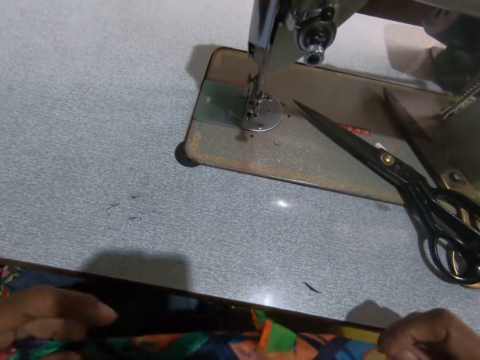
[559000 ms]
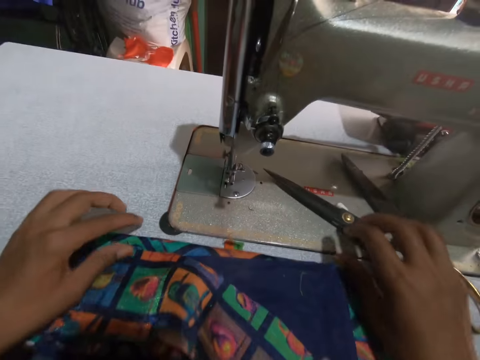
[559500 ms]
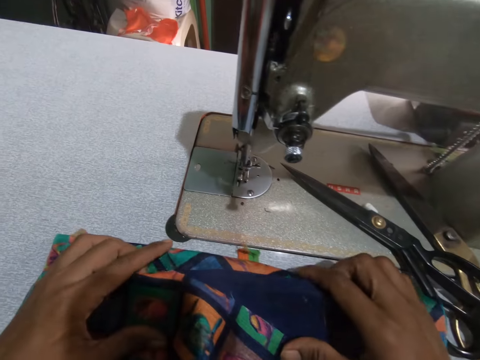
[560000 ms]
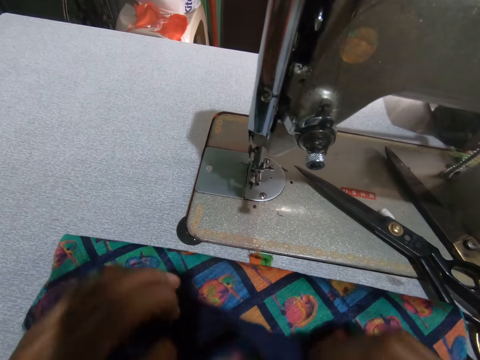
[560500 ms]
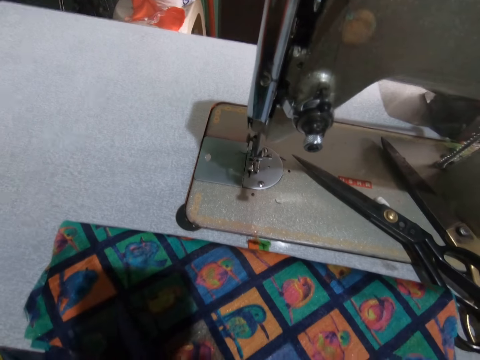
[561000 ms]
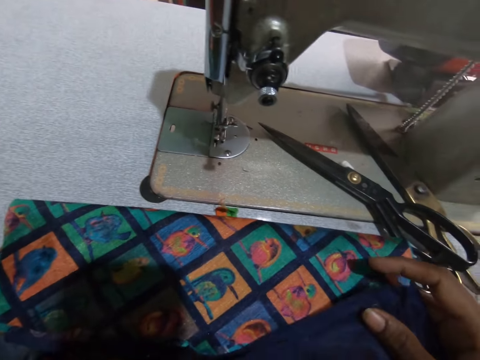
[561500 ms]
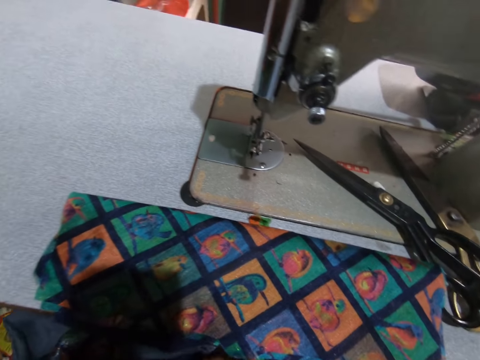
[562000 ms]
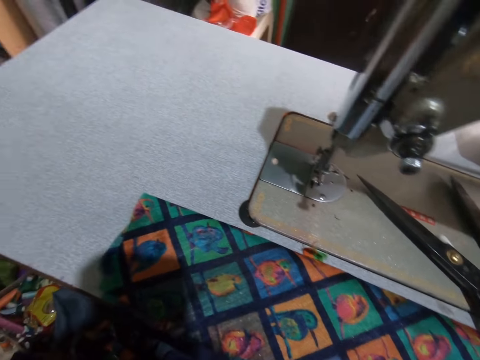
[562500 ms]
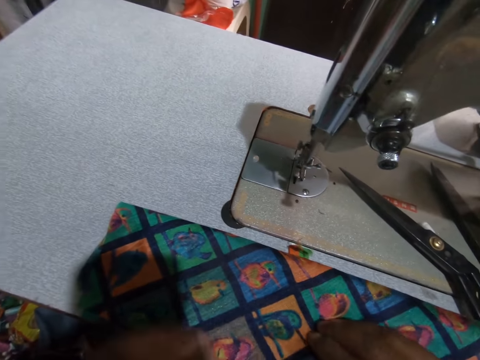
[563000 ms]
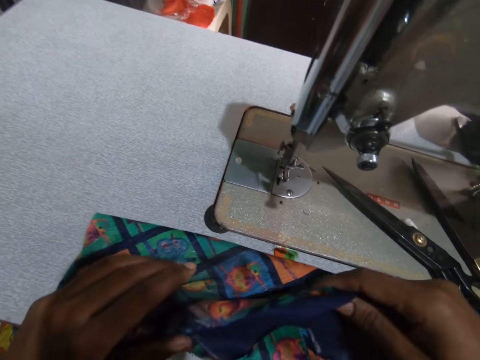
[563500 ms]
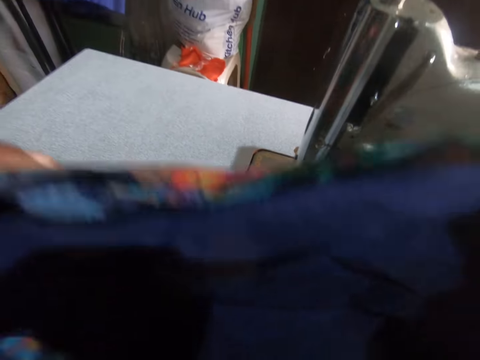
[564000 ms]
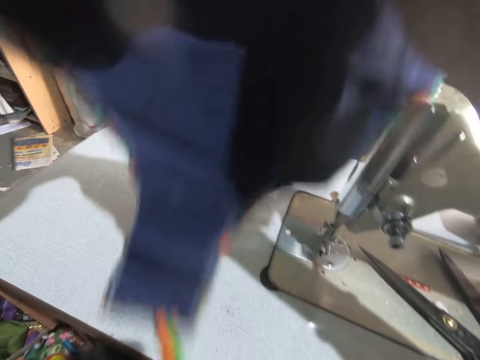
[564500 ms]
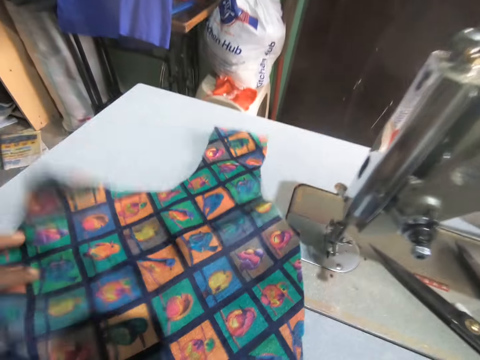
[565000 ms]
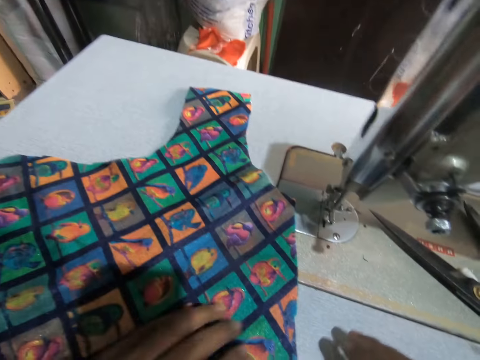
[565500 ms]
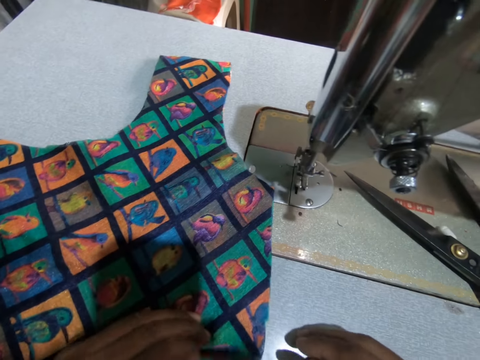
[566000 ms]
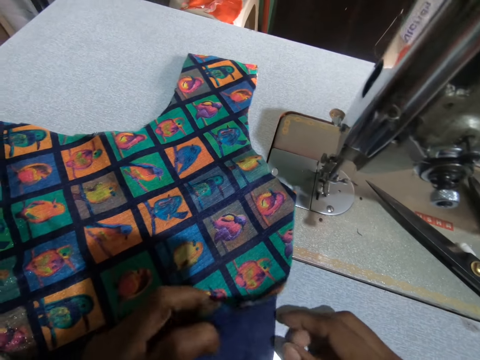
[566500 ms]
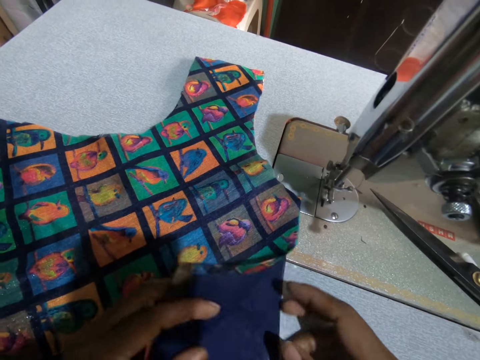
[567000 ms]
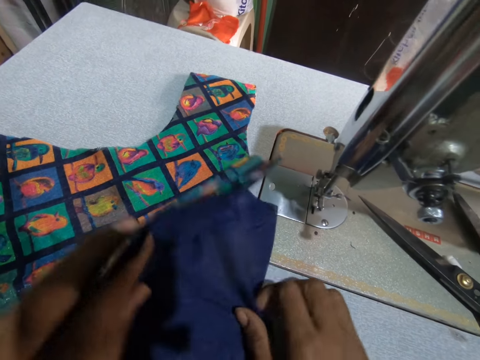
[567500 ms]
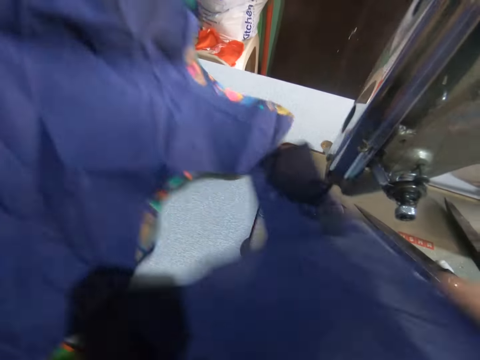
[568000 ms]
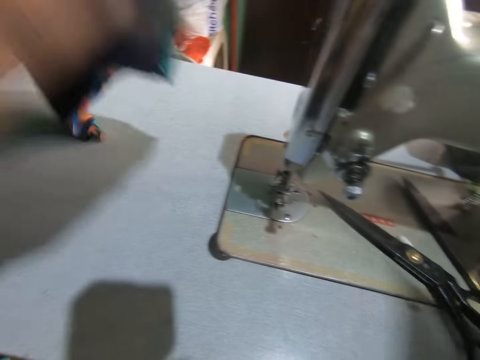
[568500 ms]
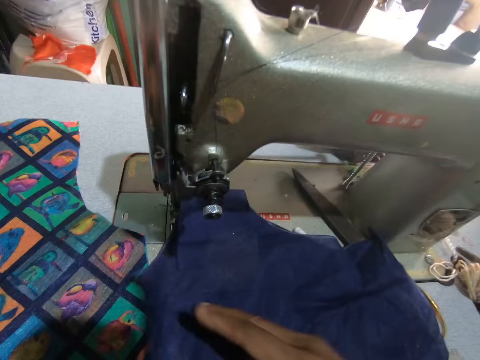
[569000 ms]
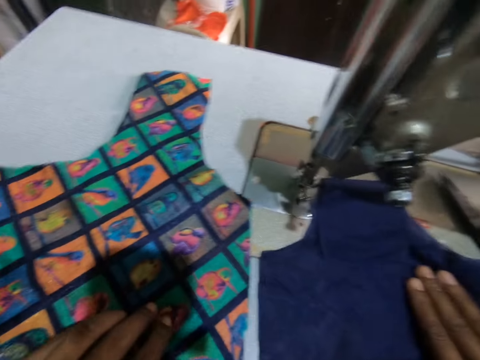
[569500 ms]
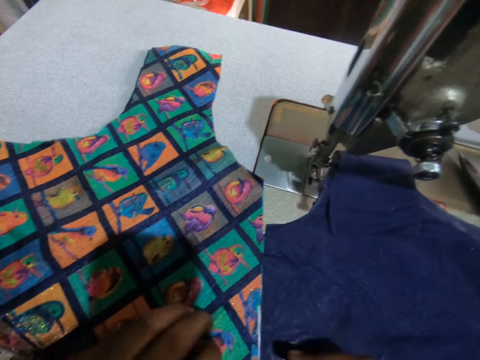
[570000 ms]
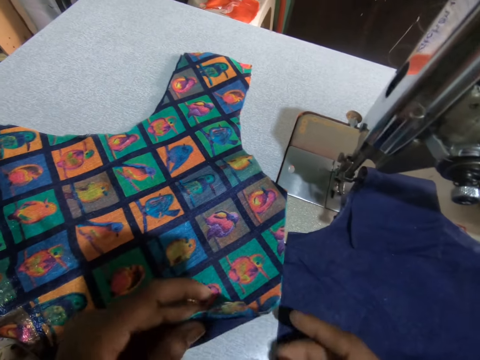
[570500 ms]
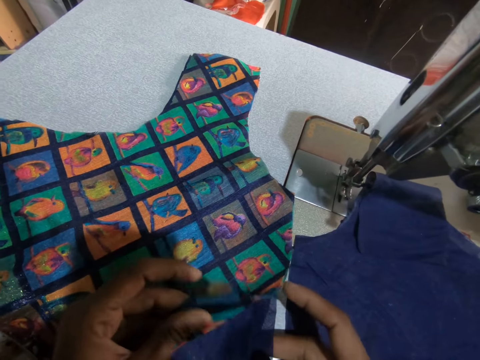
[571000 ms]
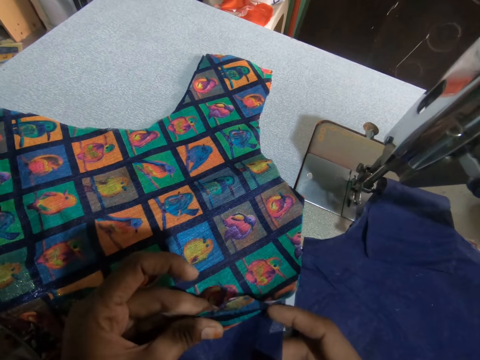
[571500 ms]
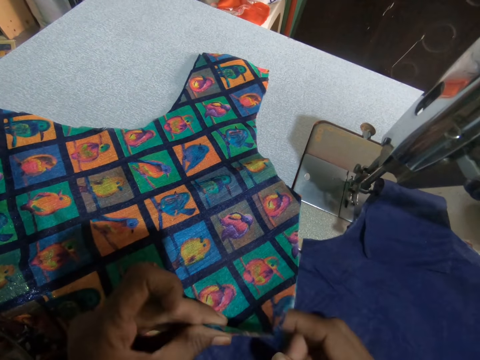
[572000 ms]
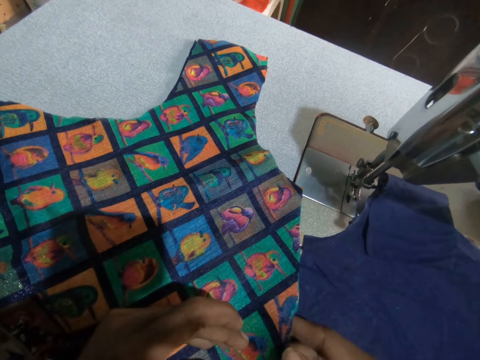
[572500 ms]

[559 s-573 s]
The camera wearer shakes fabrics. They put the fabric on the table and fold the fabric. They put the material on the table. They move the fabric on the table. They divide the pieces of fabric. They turn the material. They put the fabric on the table.

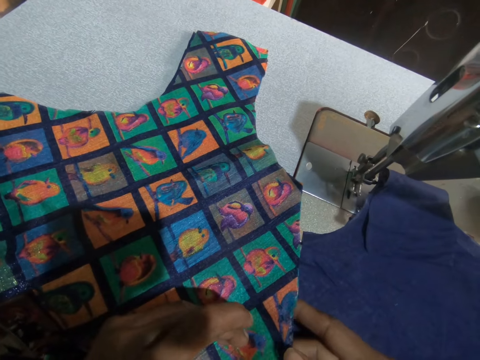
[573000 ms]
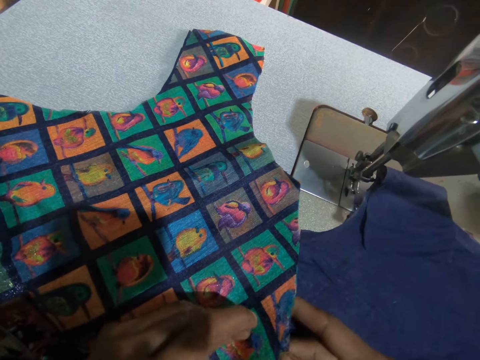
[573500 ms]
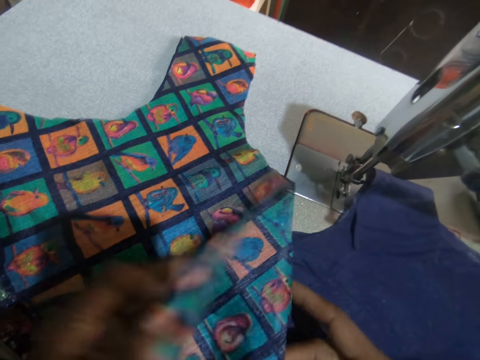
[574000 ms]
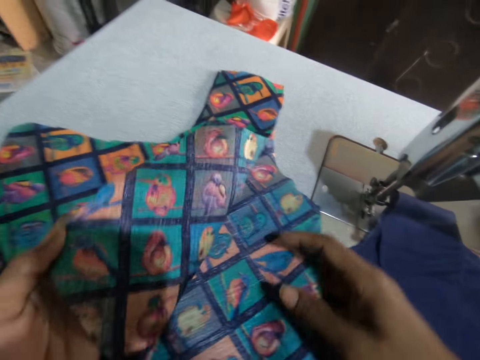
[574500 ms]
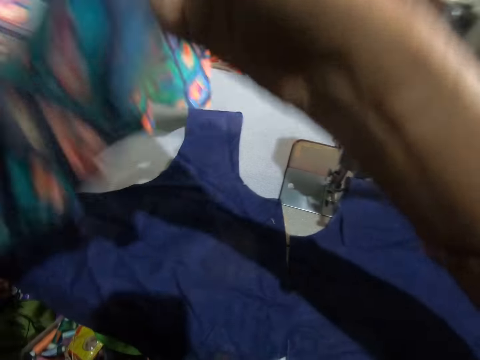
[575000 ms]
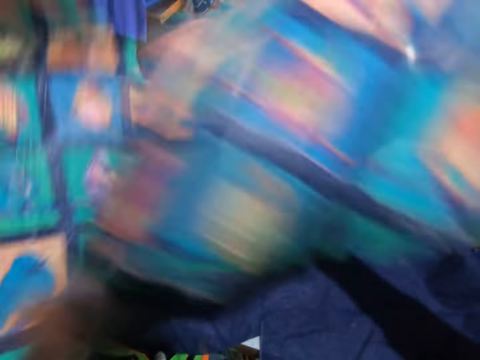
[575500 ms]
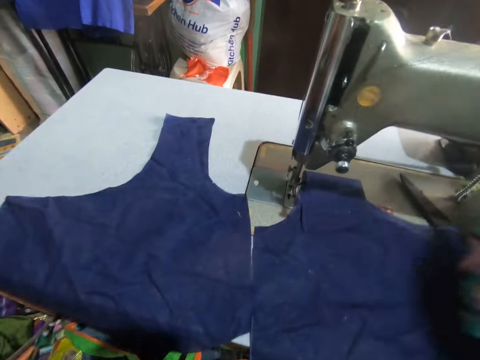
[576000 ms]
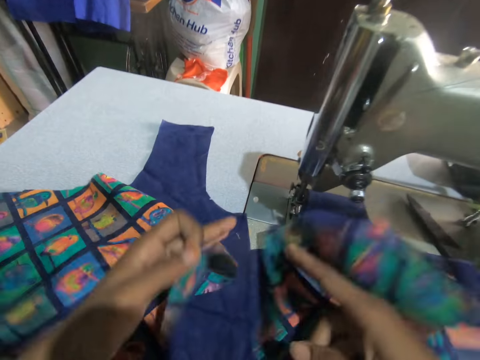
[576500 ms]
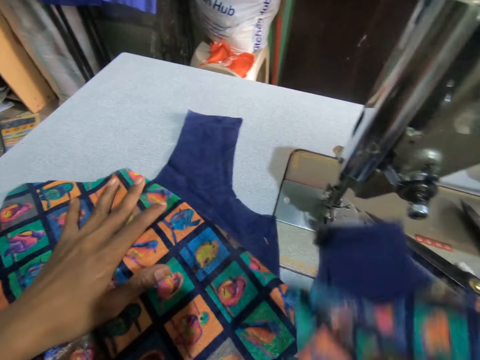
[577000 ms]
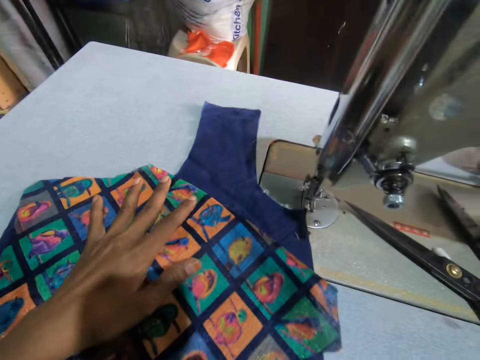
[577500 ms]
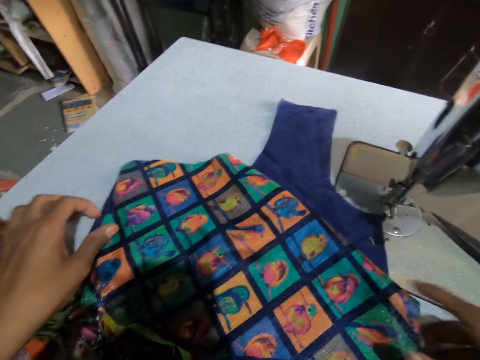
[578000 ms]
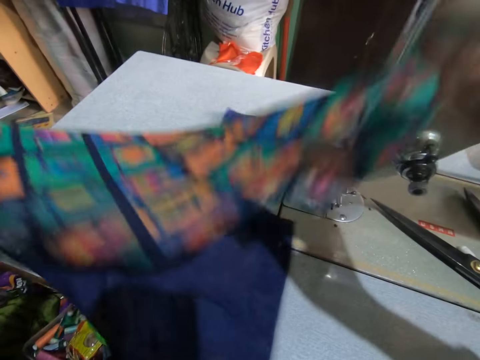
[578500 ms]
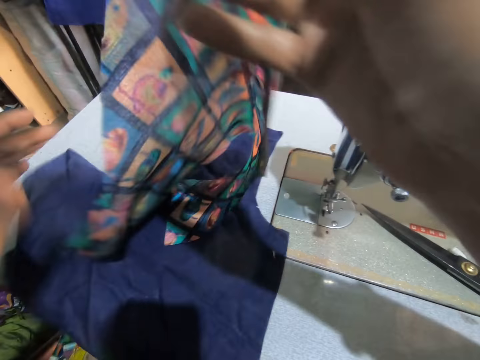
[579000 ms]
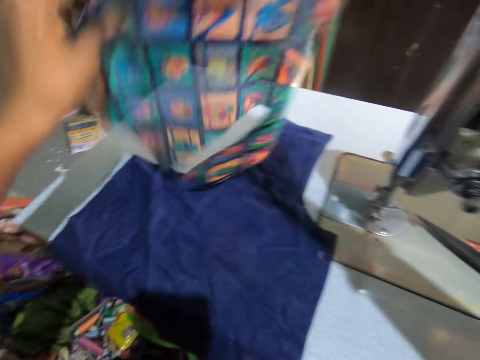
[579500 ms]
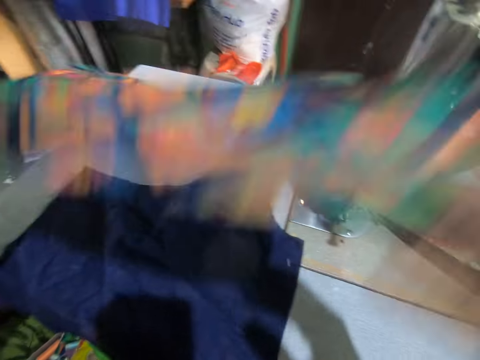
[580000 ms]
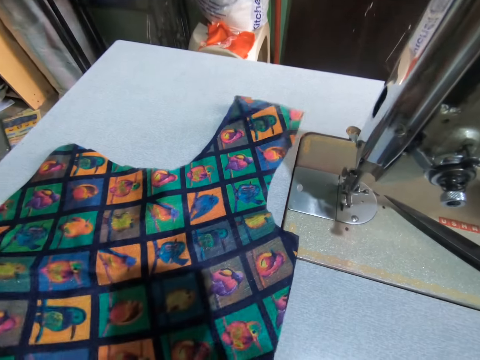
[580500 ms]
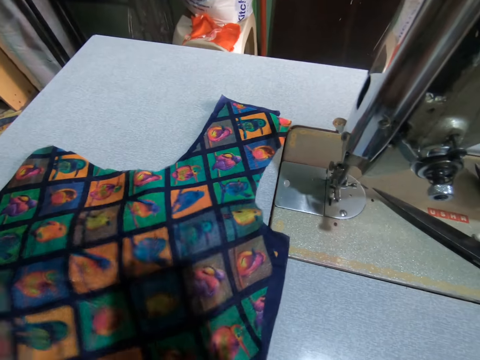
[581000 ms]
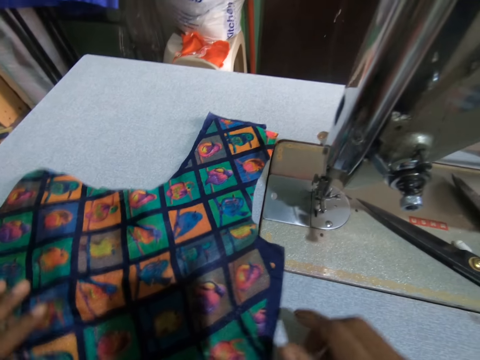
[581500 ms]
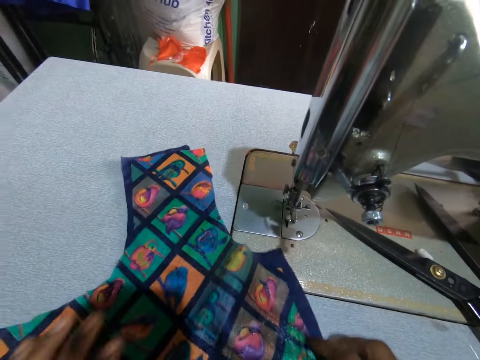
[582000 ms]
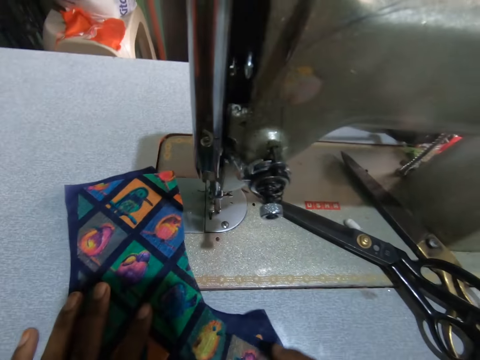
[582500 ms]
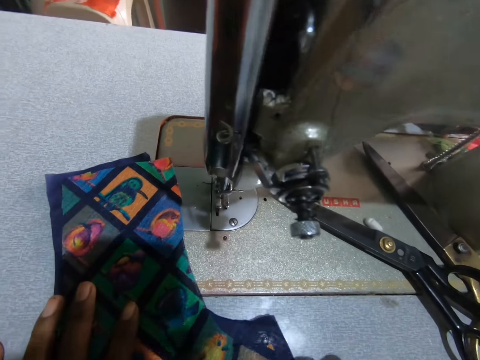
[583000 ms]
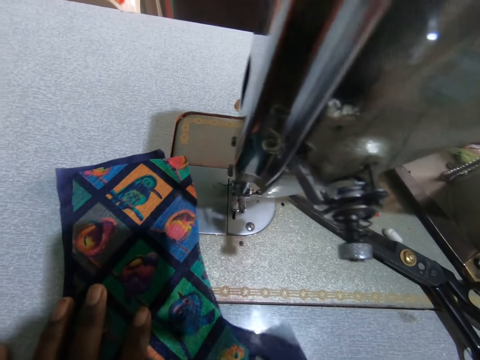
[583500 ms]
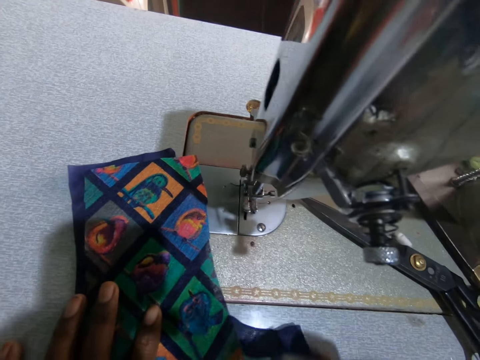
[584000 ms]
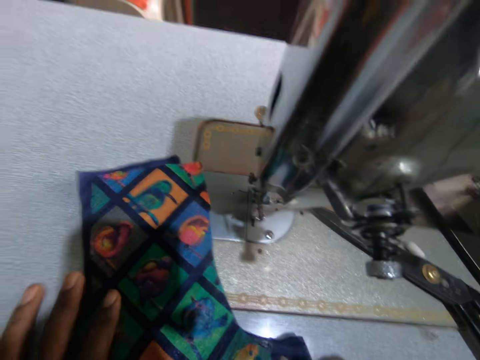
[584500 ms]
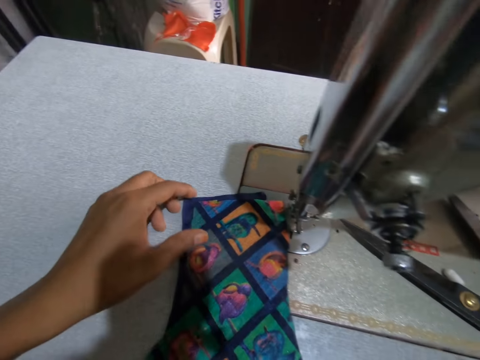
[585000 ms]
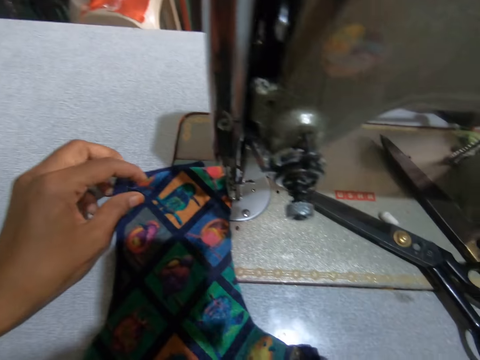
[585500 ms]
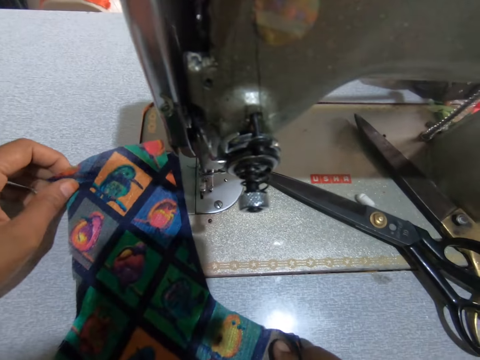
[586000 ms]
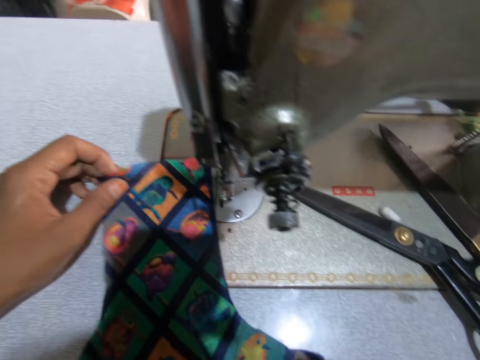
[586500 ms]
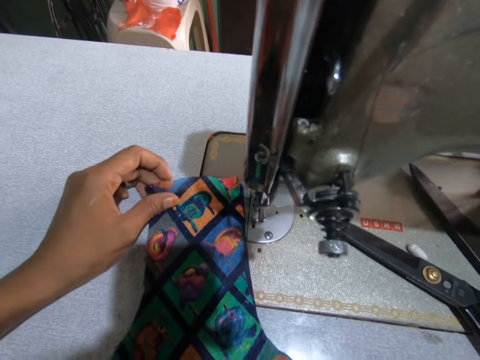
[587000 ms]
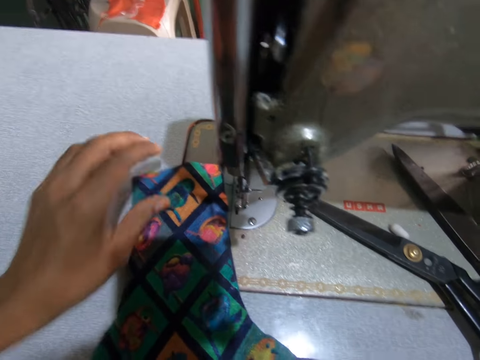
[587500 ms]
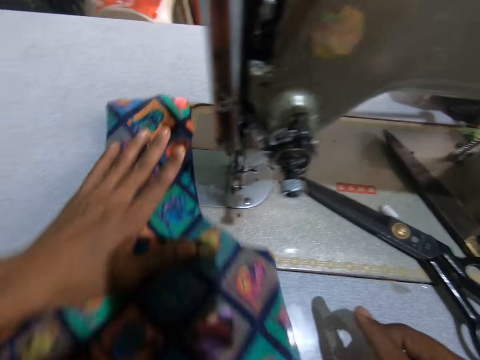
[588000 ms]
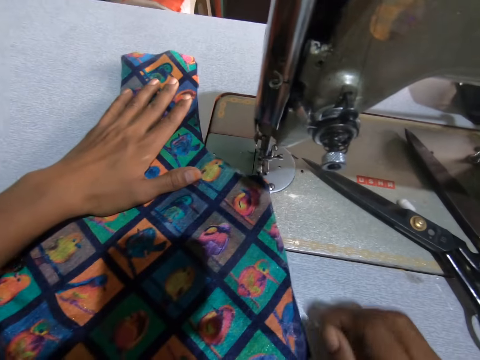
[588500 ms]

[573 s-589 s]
The camera wearer turns the material. They divide the pieces of fabric. They put the fabric on the table. They turn the fabric. They move the fabric on the sewing machine.
